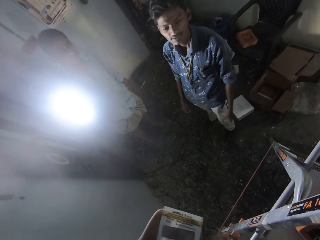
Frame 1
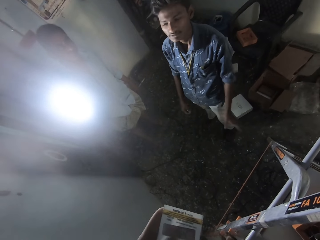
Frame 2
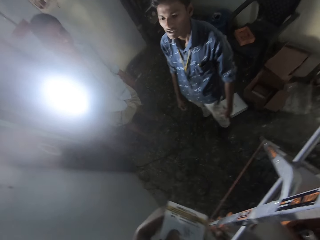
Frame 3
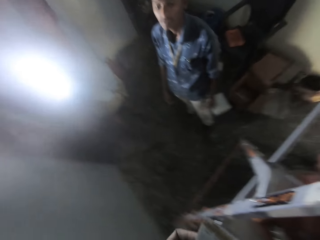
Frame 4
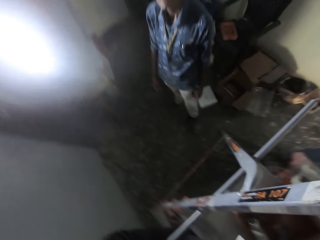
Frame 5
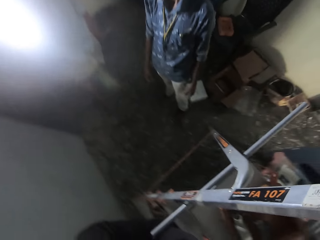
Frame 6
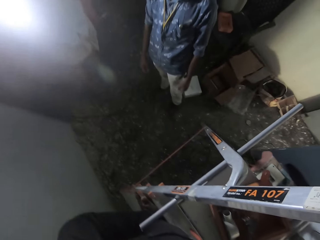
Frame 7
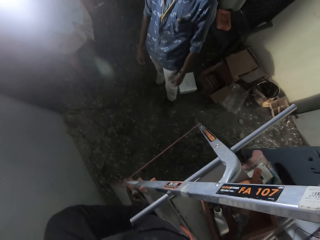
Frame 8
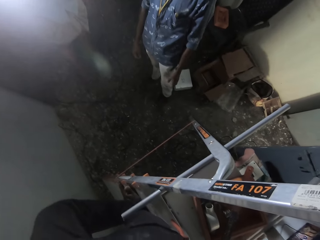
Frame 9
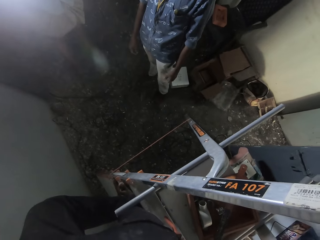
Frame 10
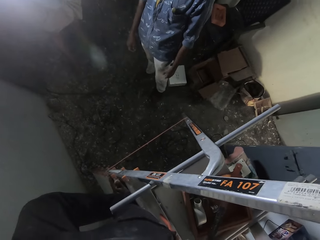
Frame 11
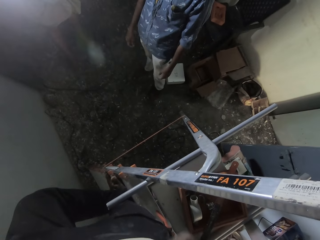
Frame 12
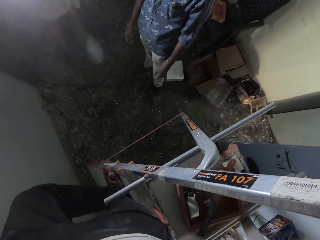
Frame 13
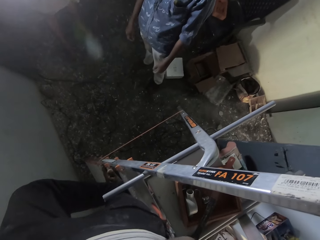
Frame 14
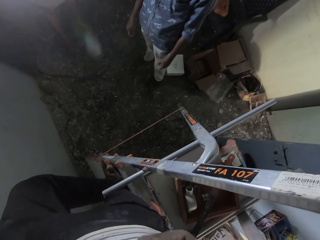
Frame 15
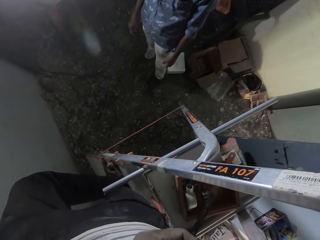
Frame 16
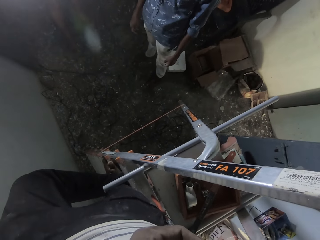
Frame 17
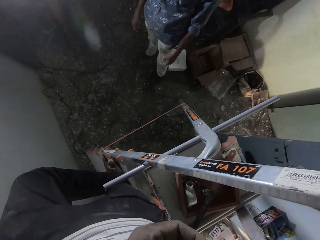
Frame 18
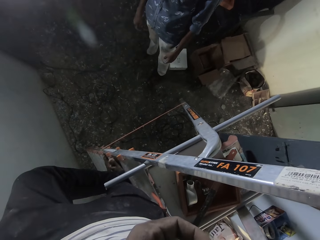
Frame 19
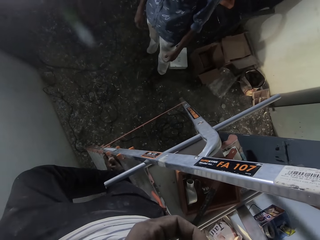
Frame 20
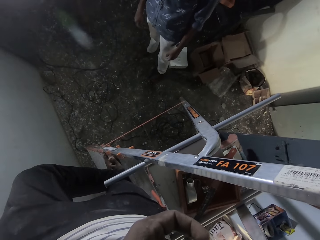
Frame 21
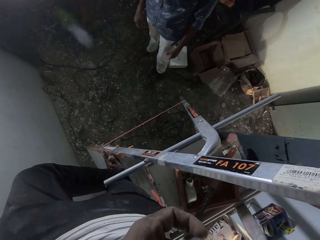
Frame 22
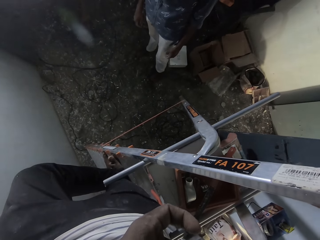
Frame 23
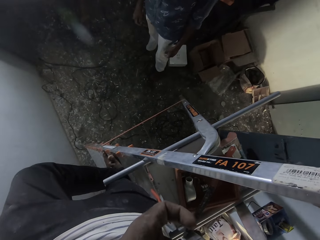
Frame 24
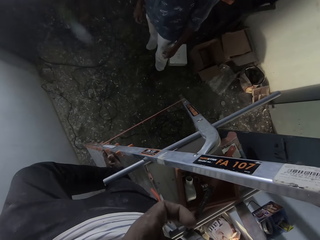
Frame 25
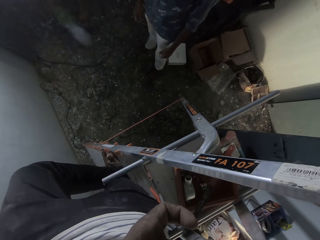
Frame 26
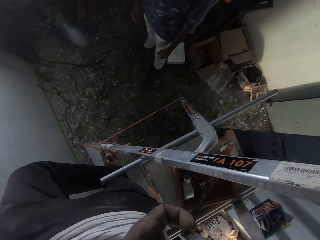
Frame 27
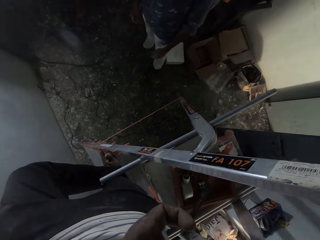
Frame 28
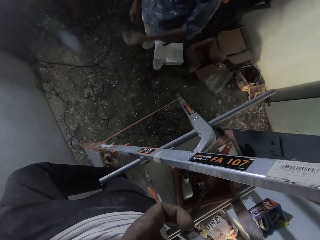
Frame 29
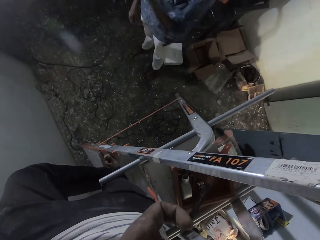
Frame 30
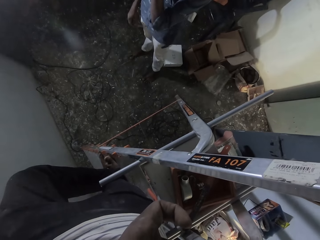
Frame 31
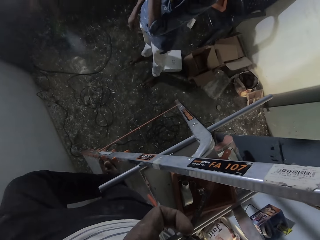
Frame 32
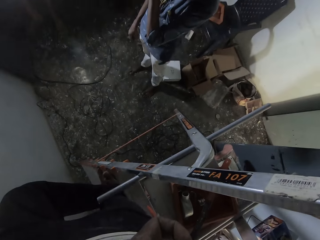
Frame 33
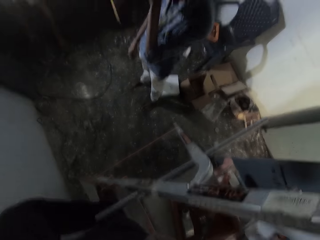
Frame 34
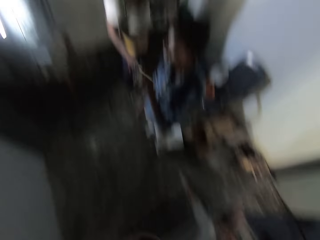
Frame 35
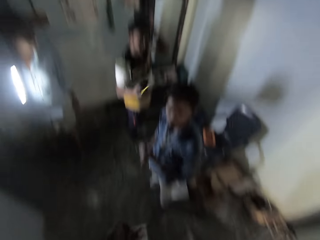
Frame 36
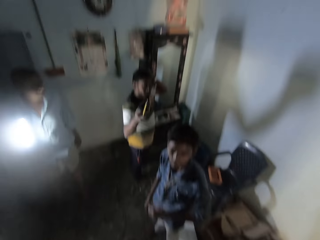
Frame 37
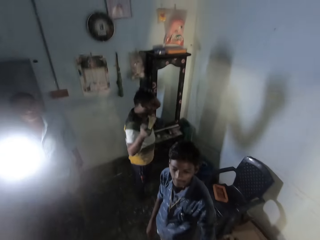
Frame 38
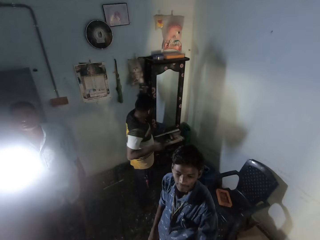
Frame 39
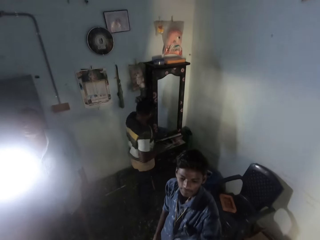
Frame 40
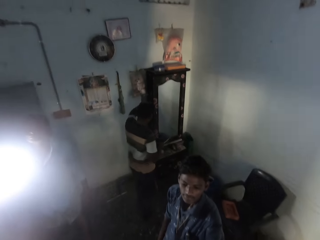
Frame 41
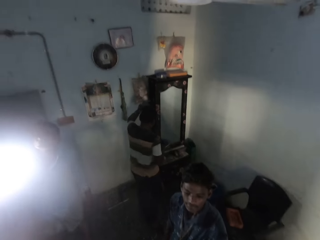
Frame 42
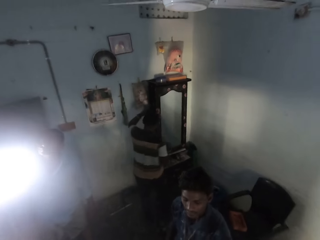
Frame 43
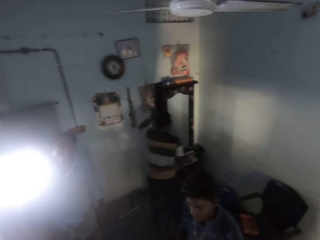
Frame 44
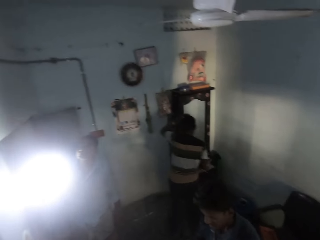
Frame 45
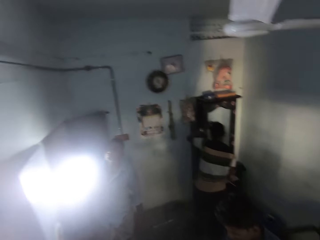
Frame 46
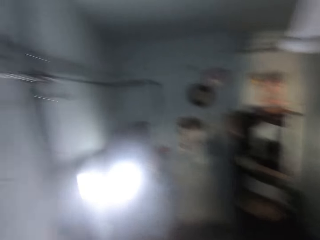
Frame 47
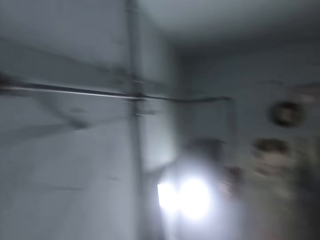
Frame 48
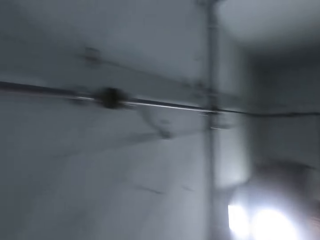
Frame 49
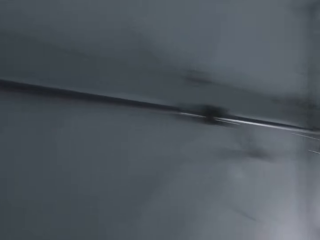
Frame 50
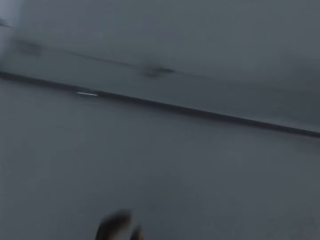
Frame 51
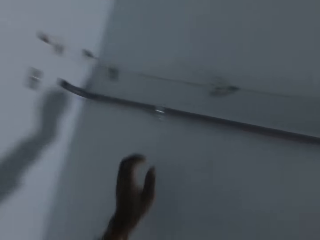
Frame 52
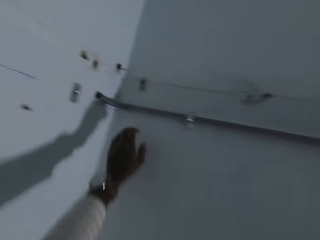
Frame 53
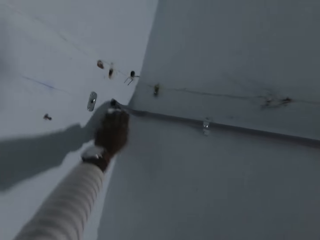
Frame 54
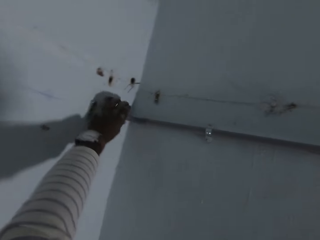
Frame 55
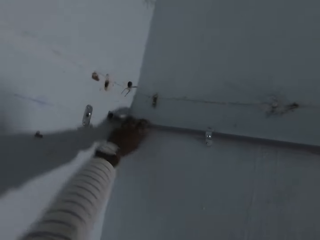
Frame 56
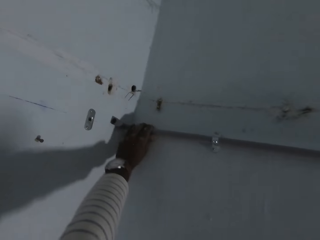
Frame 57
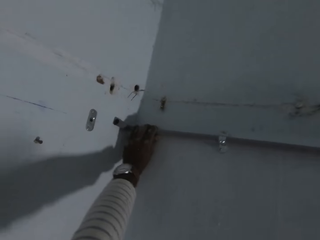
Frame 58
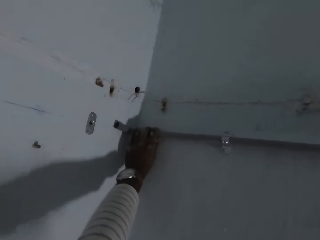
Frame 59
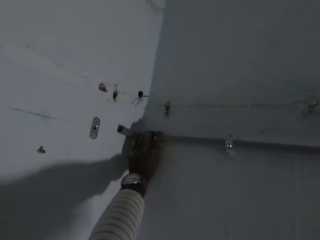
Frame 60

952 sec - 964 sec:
A man holds a screwdriver with his right hand.

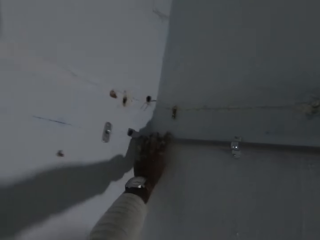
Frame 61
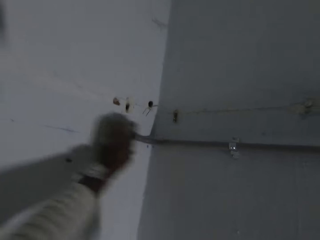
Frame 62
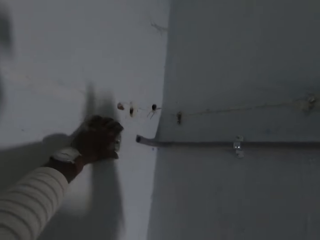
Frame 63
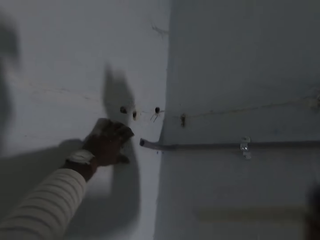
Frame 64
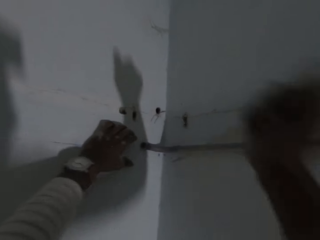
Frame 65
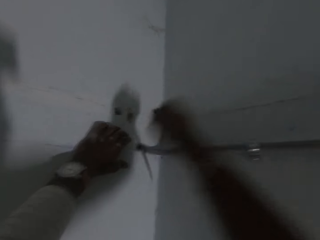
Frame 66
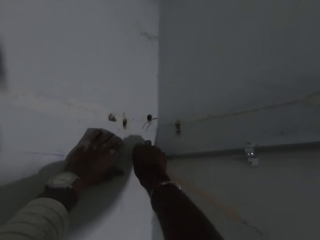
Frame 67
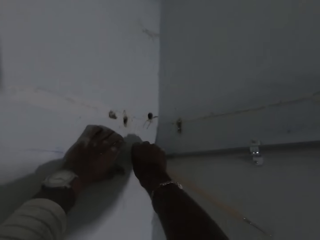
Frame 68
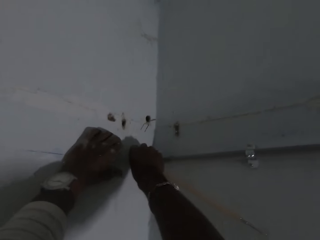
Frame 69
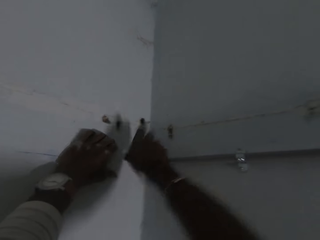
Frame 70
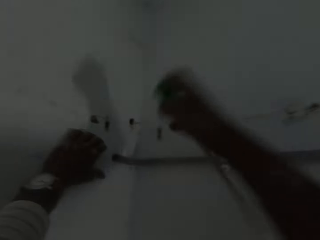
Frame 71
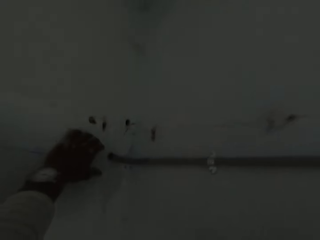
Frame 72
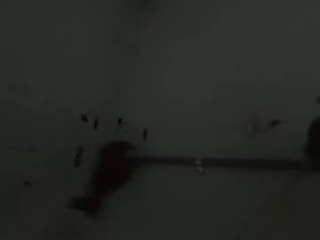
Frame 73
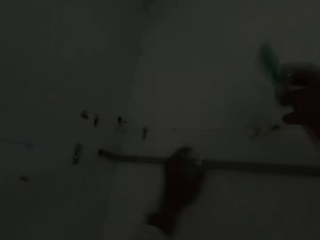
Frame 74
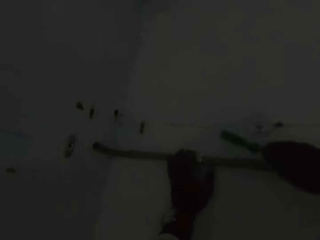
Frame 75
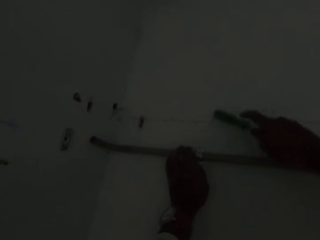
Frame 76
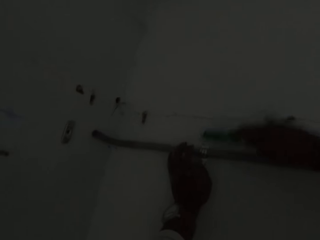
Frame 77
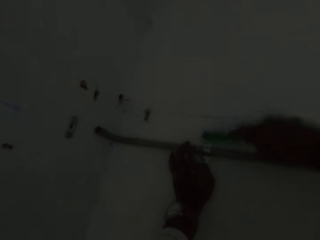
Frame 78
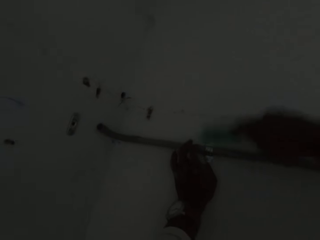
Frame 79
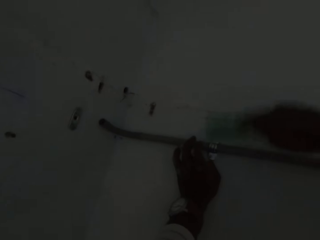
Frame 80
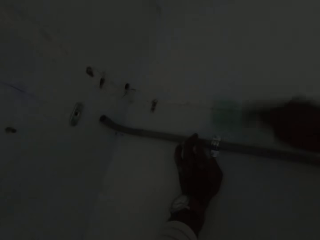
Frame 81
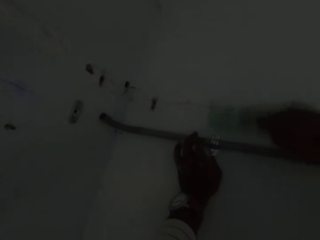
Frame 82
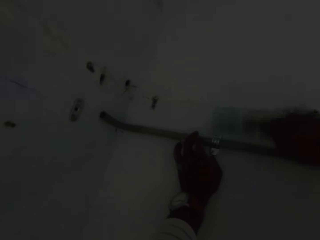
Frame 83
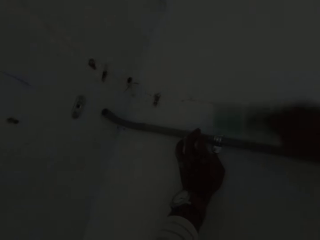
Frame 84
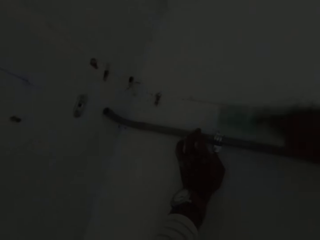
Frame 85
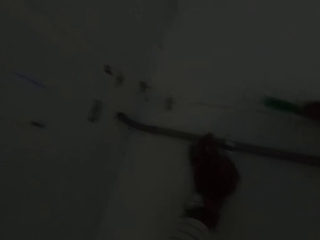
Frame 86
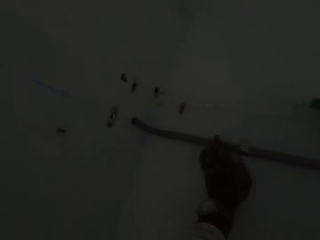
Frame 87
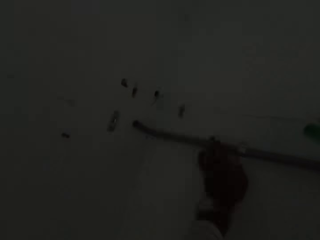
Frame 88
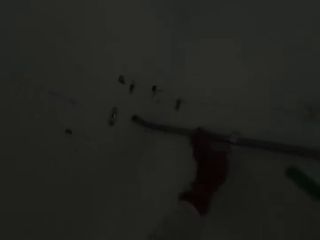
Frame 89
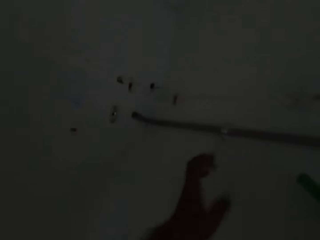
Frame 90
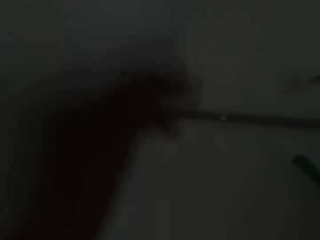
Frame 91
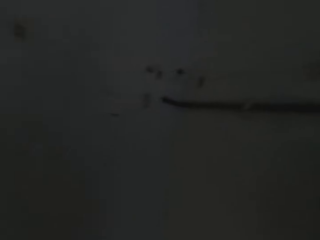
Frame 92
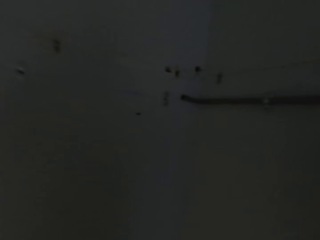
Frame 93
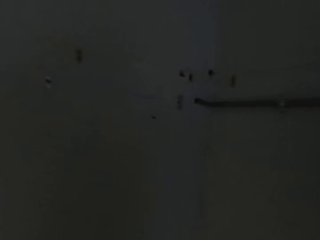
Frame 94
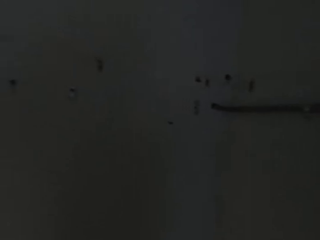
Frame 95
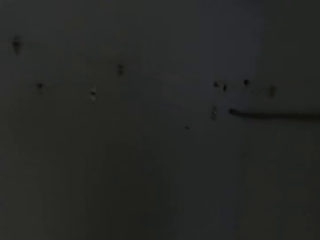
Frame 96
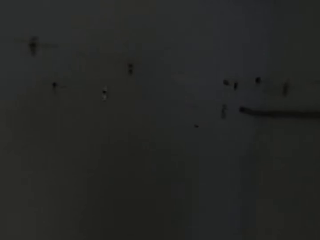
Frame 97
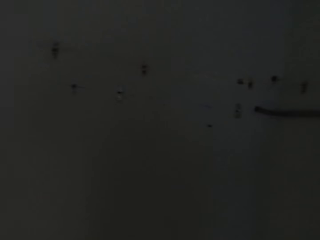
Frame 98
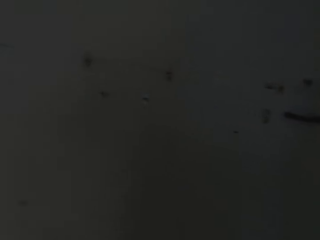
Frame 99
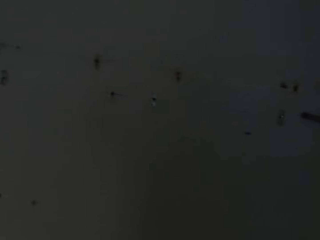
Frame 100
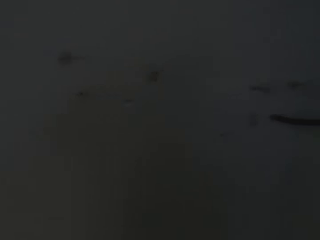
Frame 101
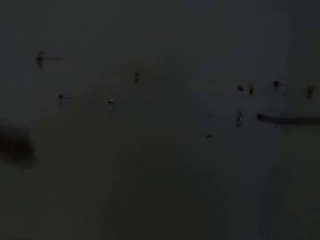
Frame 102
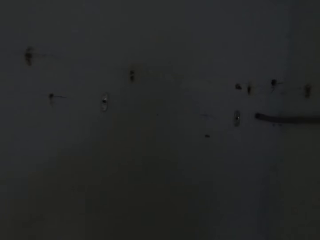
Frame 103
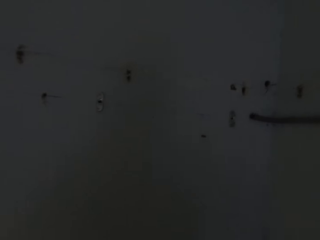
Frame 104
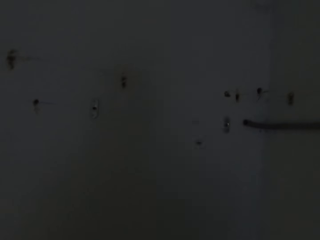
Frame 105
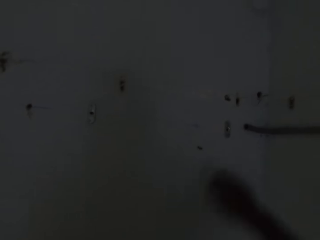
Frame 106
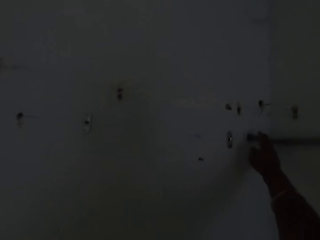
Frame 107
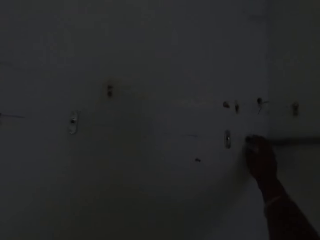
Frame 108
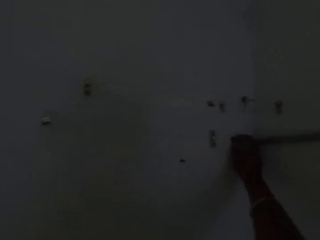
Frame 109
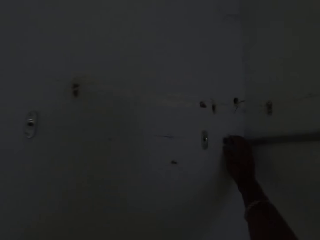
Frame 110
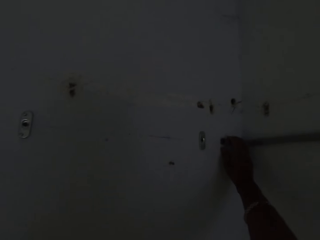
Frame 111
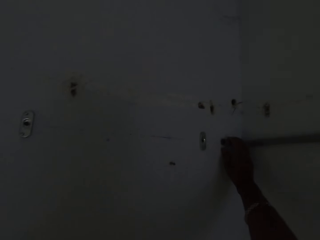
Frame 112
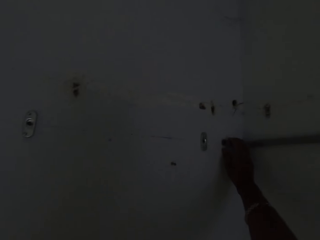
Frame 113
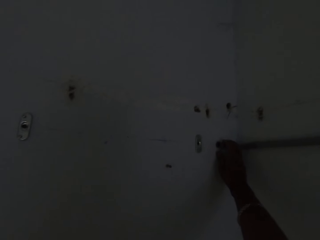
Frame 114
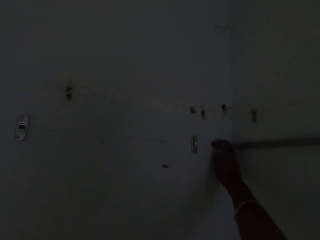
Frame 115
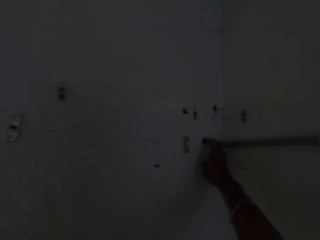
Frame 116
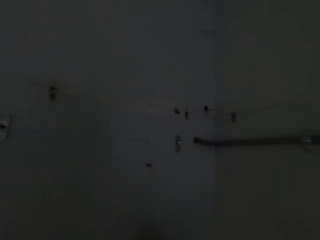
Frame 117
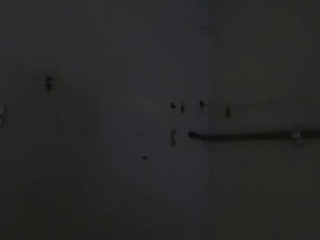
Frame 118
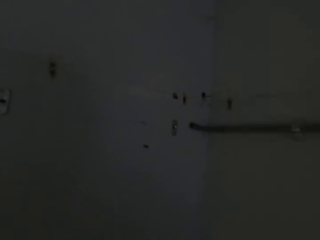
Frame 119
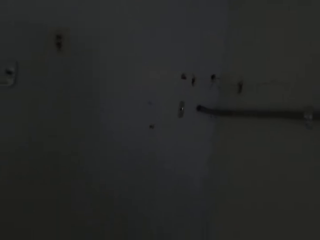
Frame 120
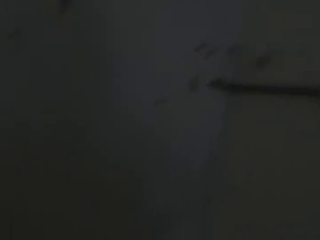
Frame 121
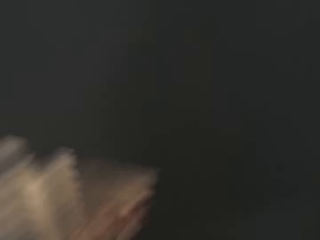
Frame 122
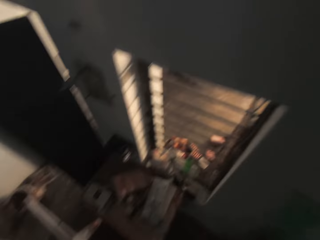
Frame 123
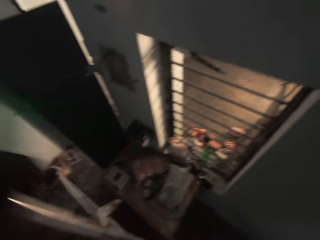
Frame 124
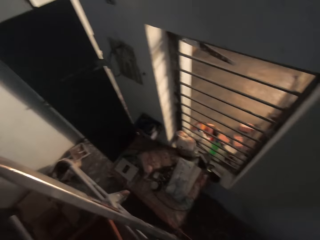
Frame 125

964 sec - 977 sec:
The camera wearer hits the pipe clip with the screwdriver in his right hand.
